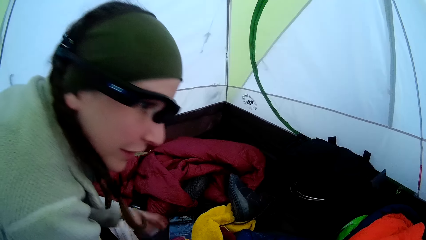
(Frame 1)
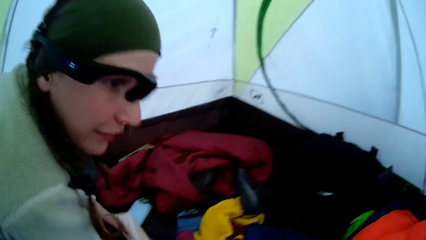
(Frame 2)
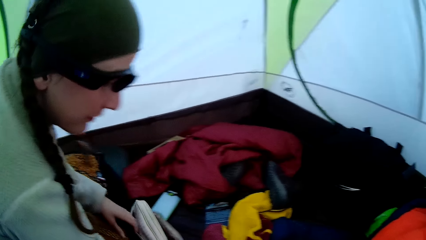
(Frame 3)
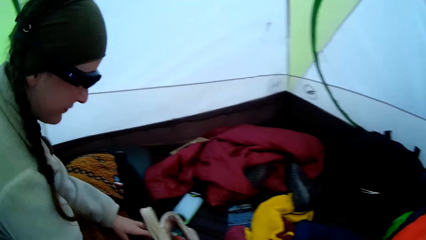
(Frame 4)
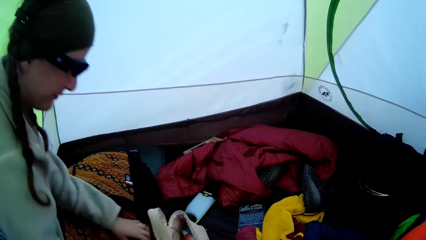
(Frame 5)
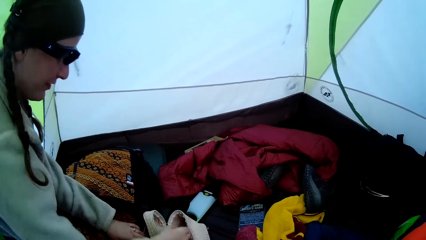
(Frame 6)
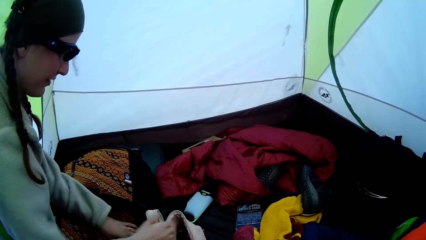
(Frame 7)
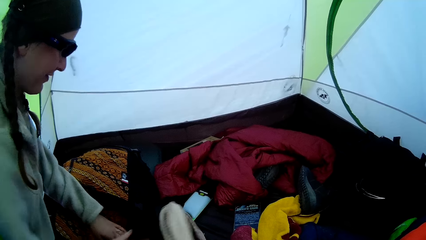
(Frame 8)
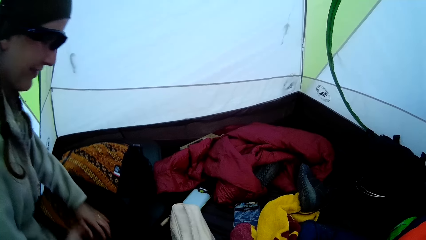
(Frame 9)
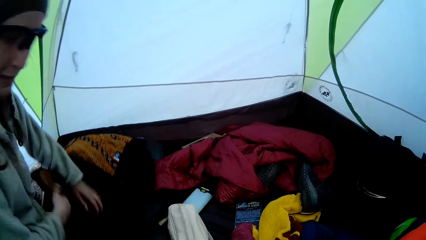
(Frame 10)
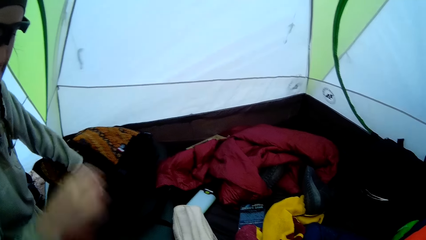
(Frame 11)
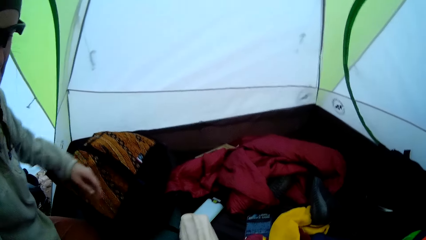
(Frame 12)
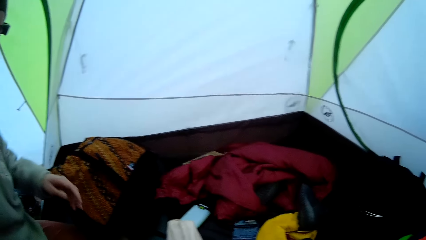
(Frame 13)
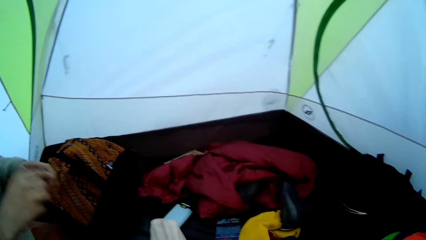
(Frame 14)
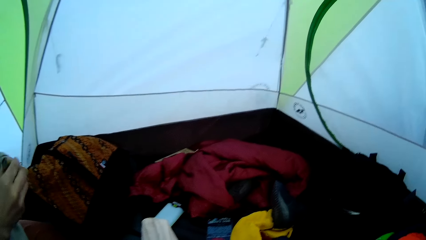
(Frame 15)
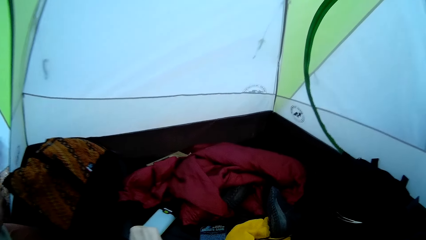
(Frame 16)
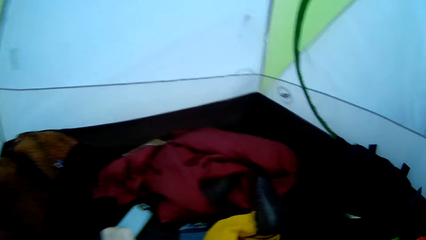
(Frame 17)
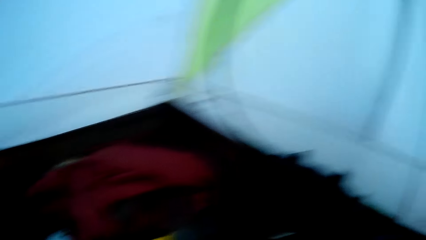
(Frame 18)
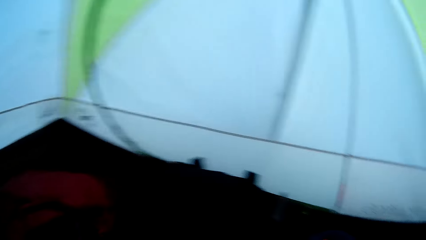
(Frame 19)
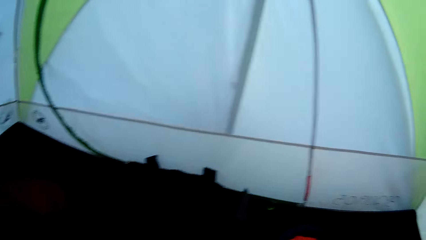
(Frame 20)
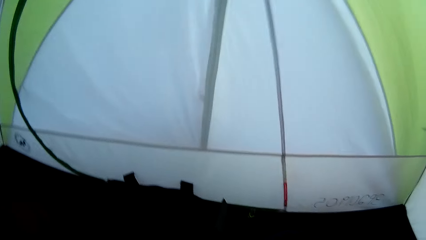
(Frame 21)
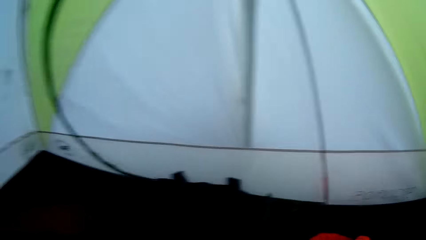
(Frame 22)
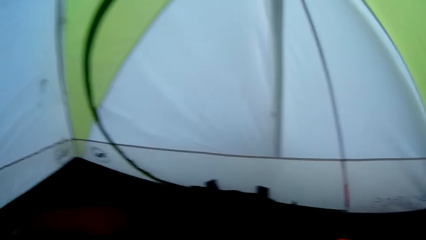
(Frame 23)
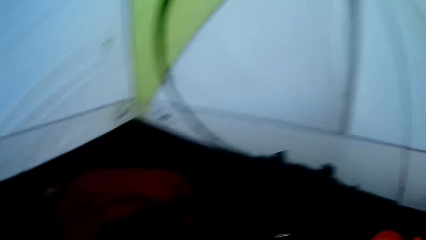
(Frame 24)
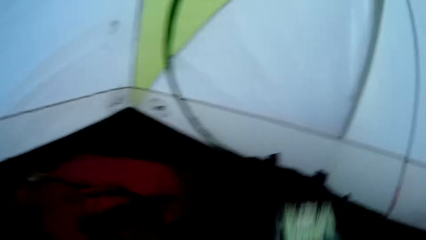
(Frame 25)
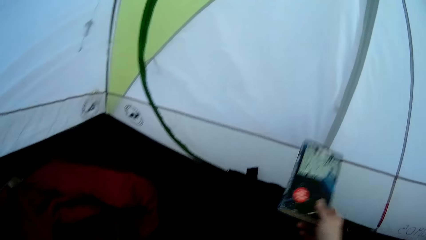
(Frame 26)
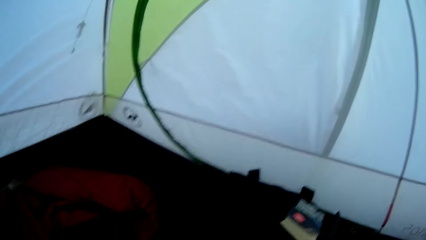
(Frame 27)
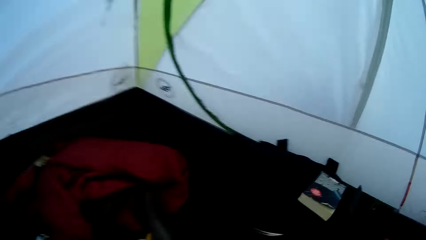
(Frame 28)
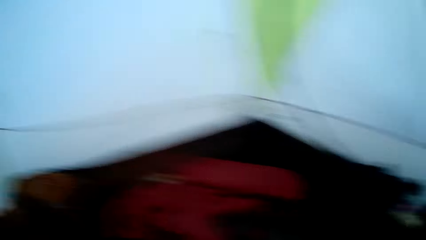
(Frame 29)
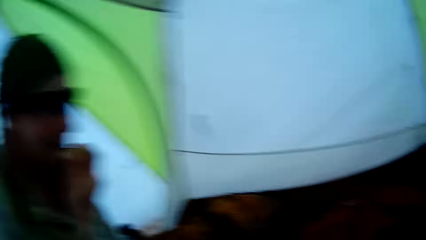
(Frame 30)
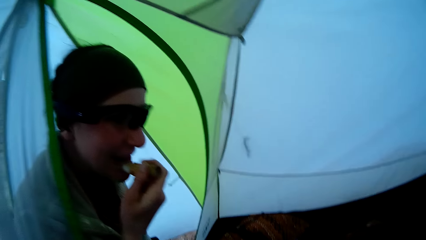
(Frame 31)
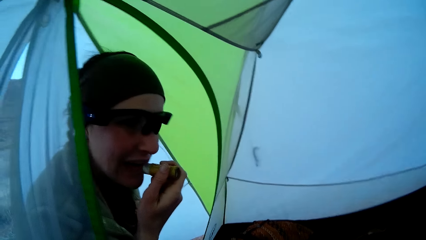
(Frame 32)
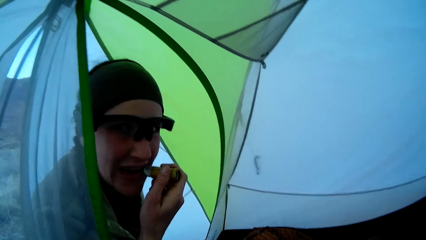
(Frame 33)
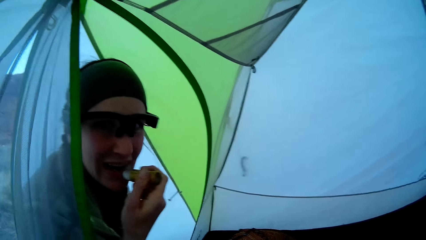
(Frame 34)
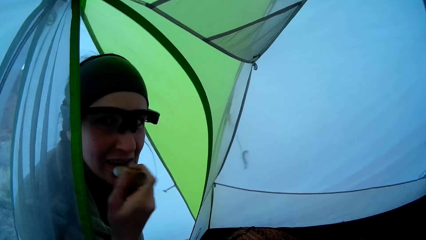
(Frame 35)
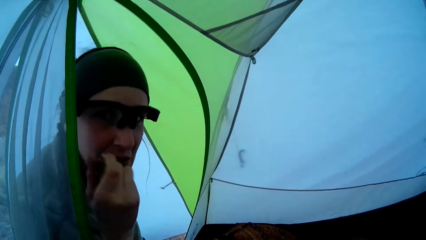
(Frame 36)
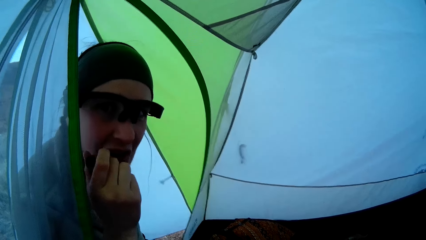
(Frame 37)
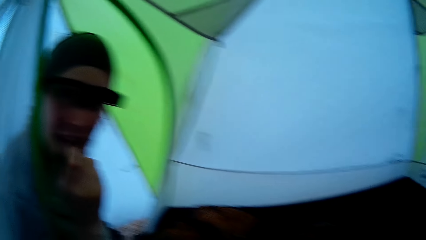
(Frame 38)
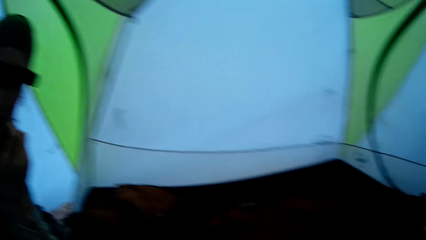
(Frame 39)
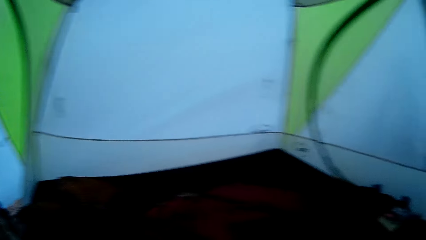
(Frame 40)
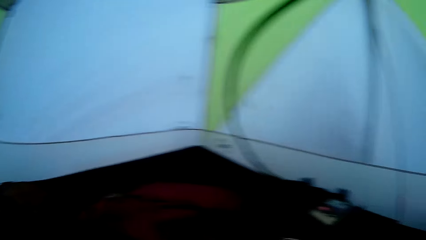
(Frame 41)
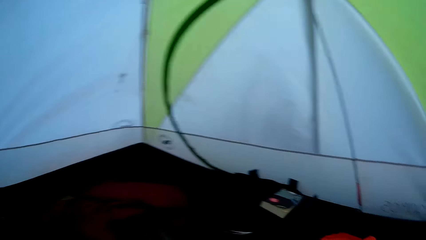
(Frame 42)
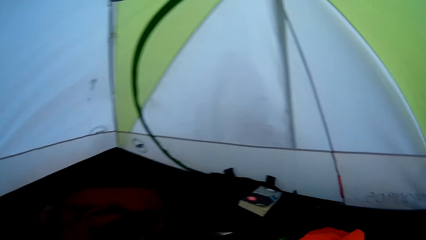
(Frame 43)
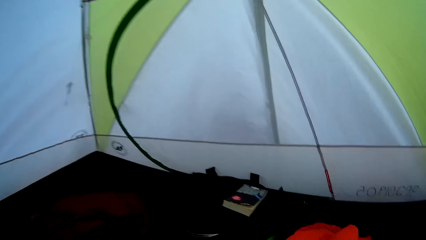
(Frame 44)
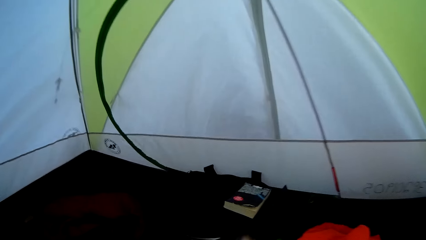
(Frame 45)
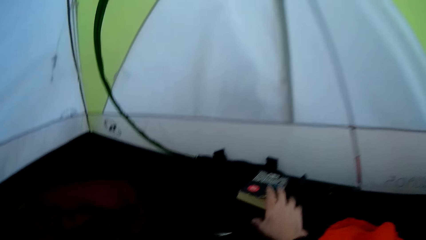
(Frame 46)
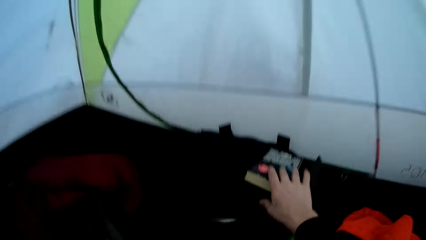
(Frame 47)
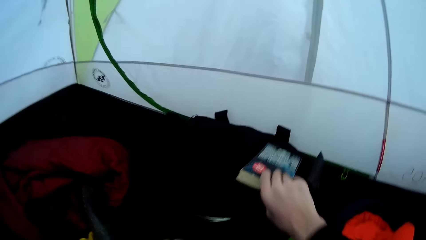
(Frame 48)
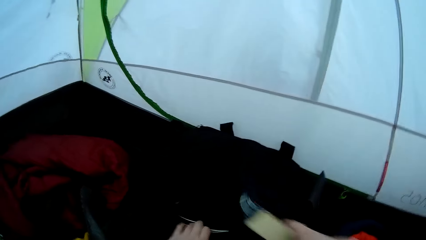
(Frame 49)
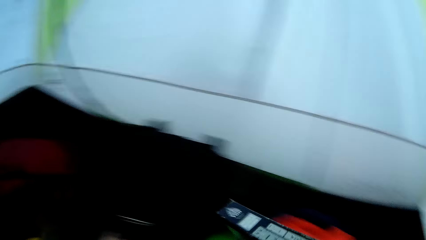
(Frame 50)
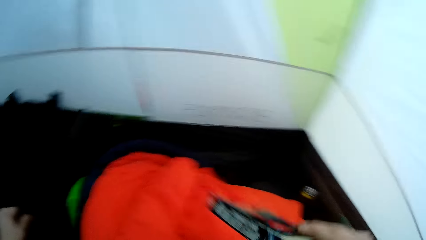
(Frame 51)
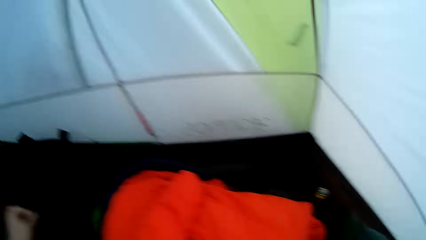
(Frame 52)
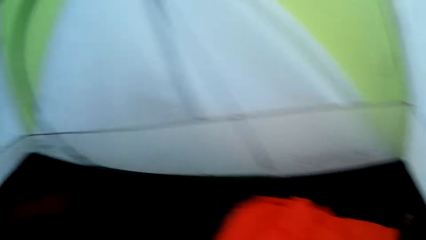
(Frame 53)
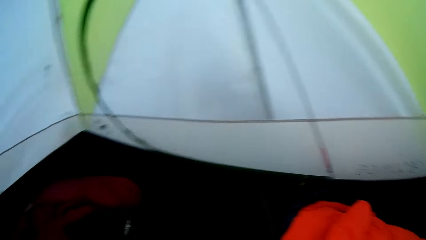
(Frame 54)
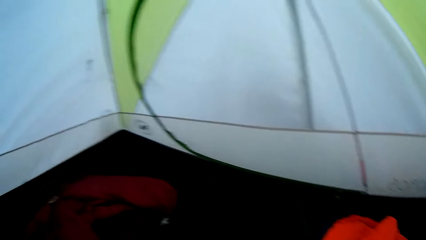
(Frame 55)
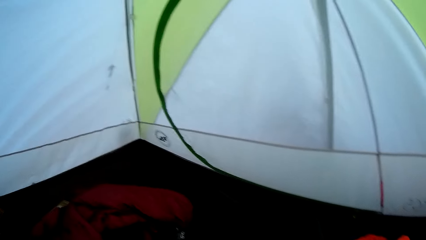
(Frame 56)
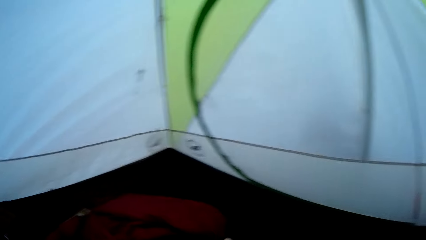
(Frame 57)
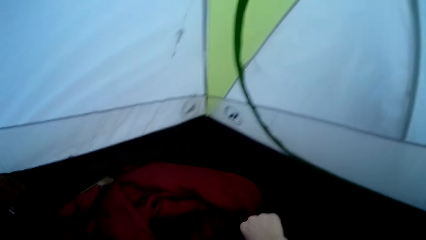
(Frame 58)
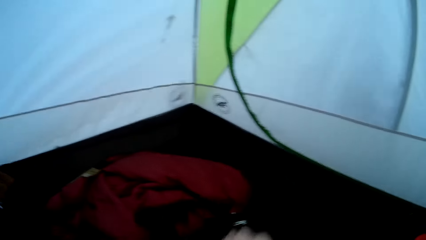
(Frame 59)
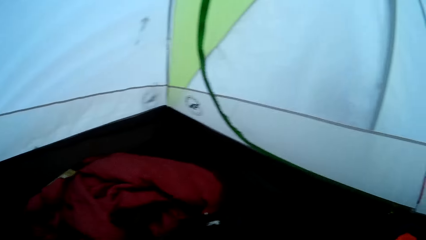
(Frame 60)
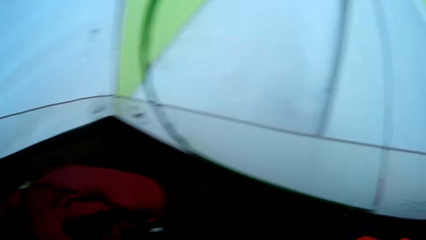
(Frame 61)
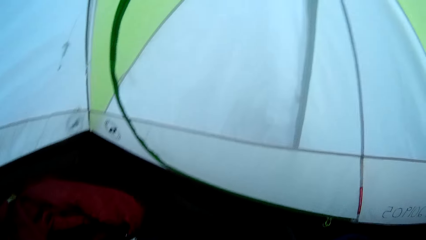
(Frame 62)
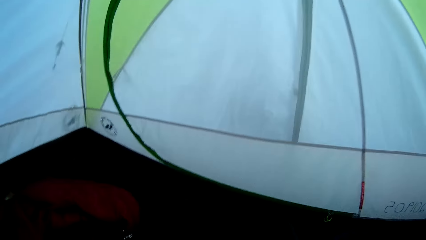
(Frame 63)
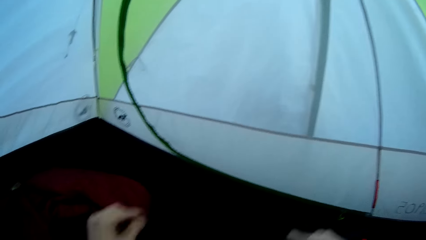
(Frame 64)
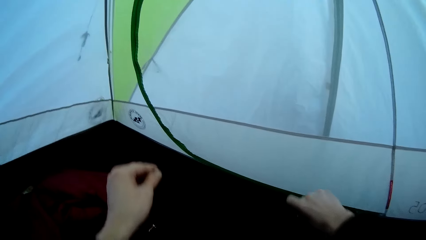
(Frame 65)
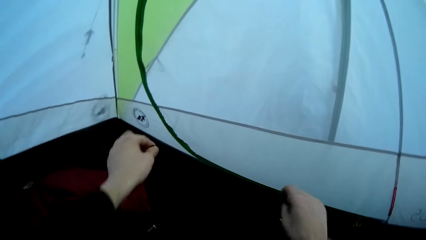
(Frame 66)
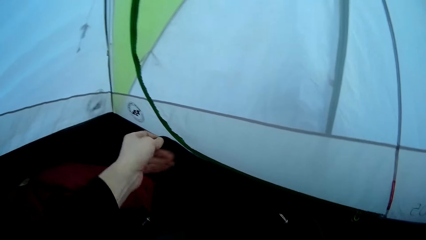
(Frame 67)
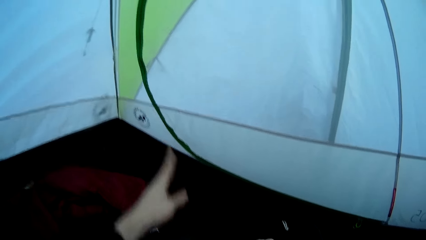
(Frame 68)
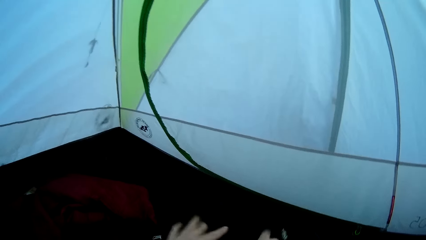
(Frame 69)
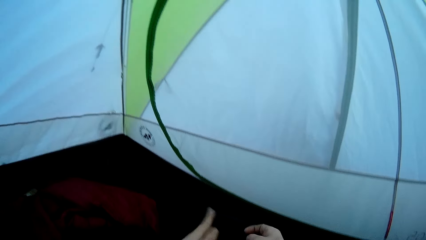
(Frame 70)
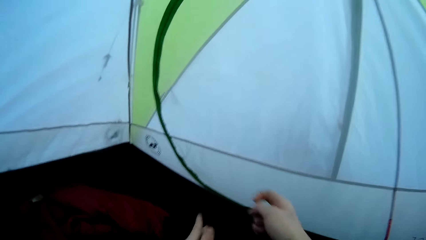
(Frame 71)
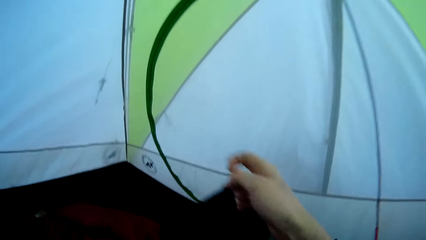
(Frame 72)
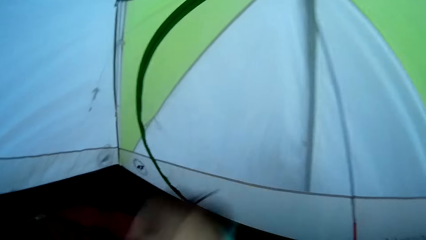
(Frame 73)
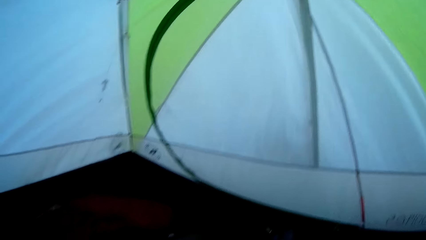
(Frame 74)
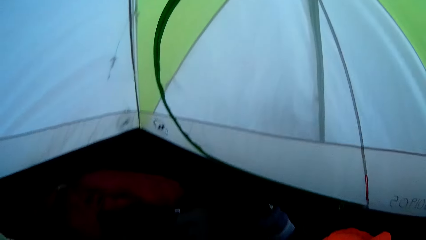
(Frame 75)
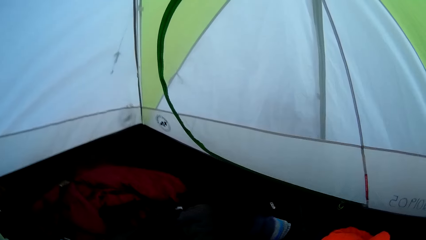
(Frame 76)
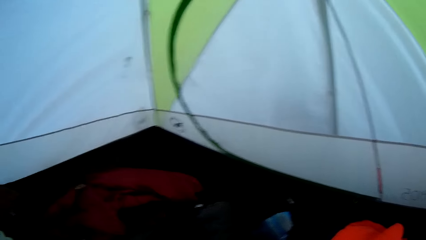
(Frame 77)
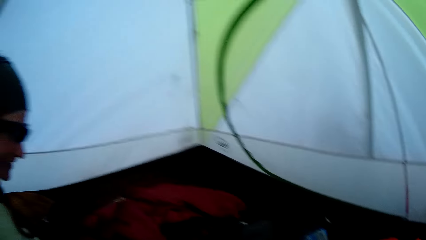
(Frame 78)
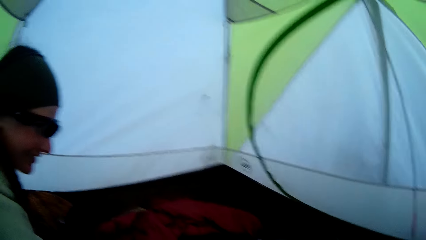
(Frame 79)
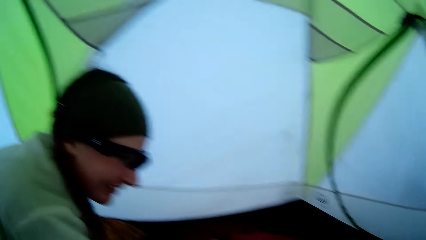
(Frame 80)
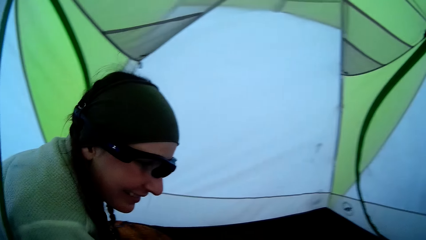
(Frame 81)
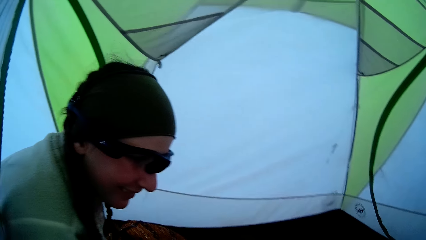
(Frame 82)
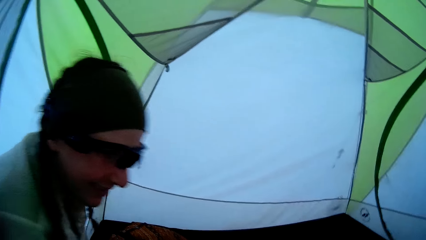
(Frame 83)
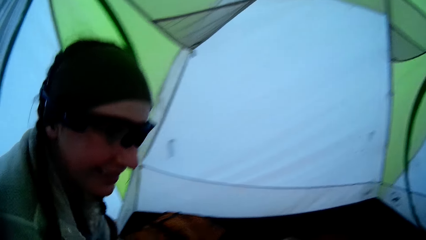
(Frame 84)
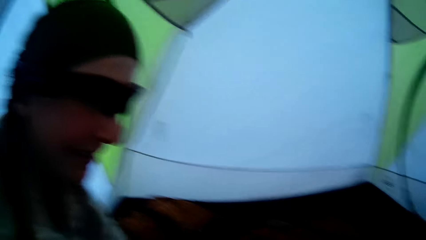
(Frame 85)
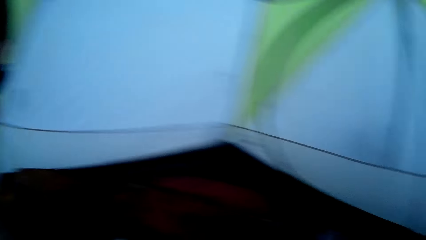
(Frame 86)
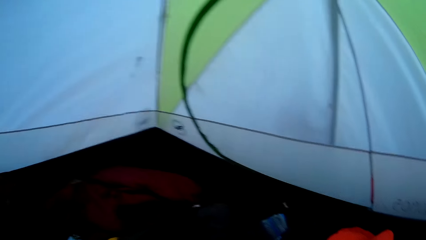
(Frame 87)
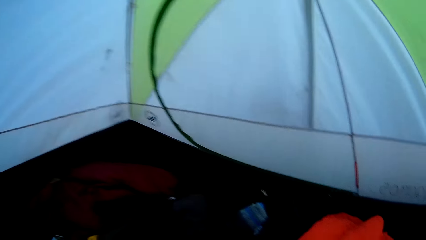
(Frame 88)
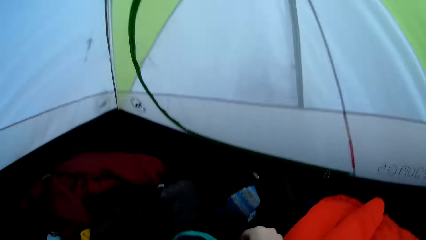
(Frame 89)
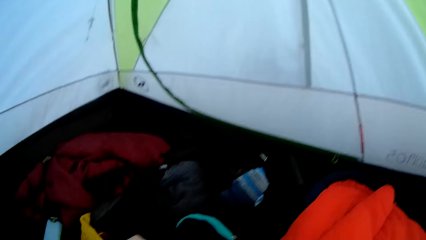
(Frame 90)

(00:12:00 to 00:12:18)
A woman lifts a book from the ground sheet. The woman takes a phone on the mattress and puts the phone on the mattress. The woman looks in the bag. The woman arranges clothes on the mattress. The woman picks up lipstick from the ground sheet. The camera wearer looks around the tent. The woman drops the book on the ground sheet. The camera wearer throws a box on the camp tent mattress. The woman applies the lipstick on the lips. The camera wearer looks around the tent. They pick up a book or box from the bag. They look around the tent. They arrange clothes in the camp tent. They unzip the bag. They look at the woman. The woman arranges clothes in the camp tent.
